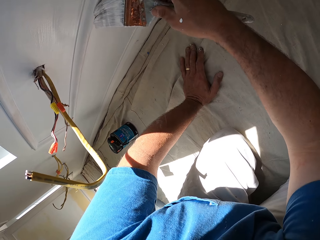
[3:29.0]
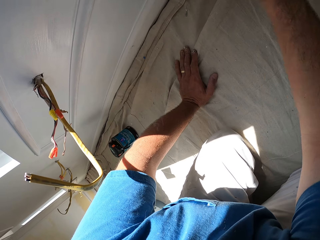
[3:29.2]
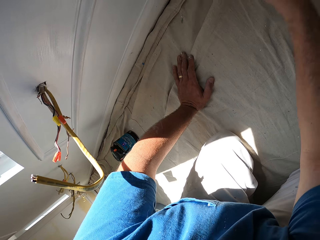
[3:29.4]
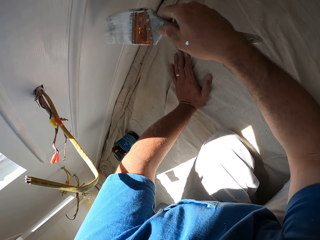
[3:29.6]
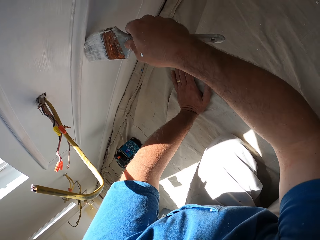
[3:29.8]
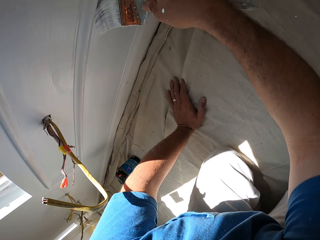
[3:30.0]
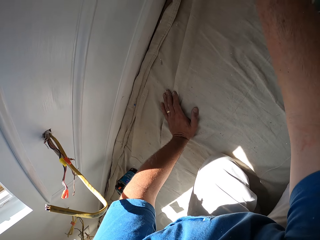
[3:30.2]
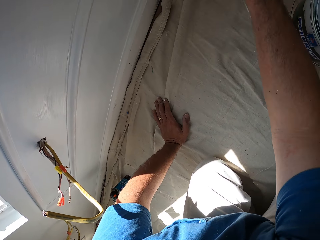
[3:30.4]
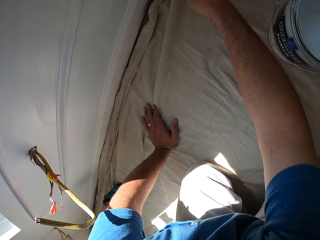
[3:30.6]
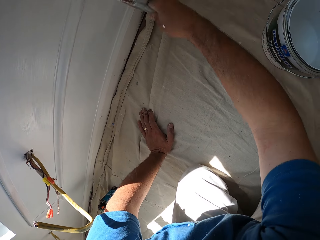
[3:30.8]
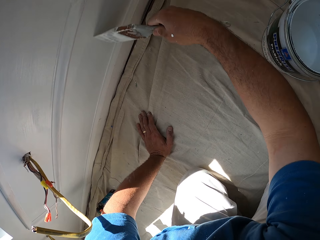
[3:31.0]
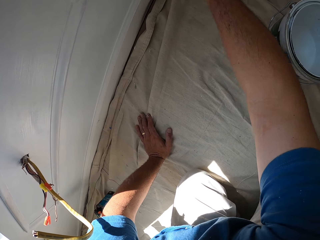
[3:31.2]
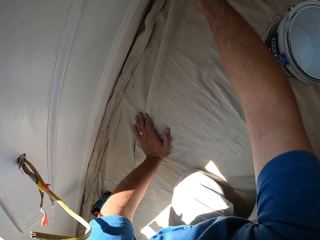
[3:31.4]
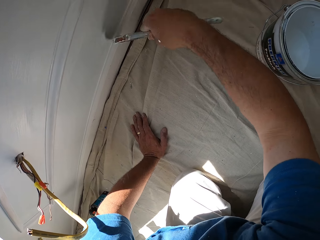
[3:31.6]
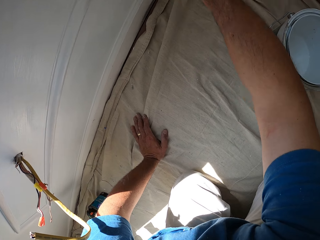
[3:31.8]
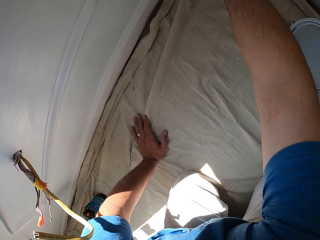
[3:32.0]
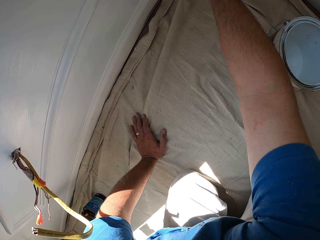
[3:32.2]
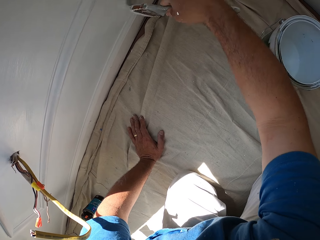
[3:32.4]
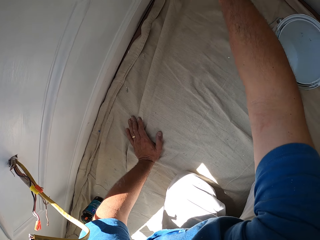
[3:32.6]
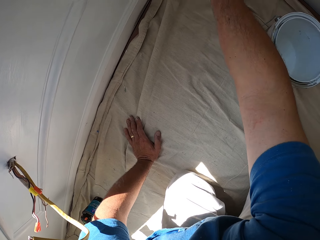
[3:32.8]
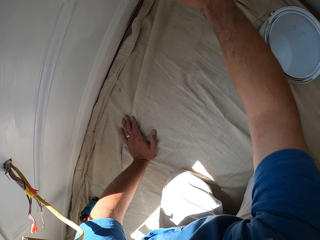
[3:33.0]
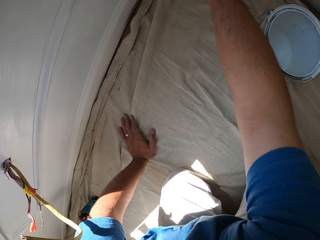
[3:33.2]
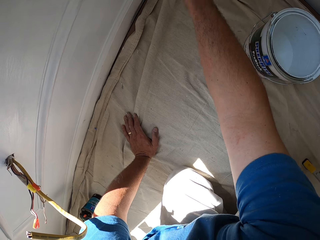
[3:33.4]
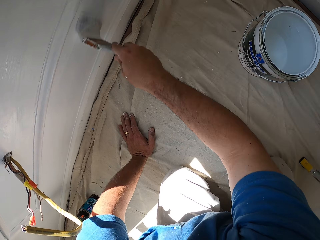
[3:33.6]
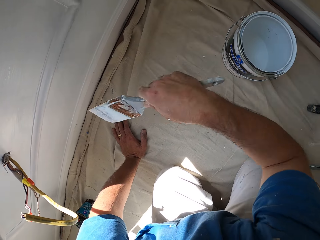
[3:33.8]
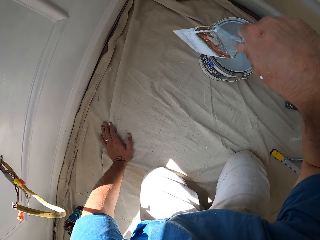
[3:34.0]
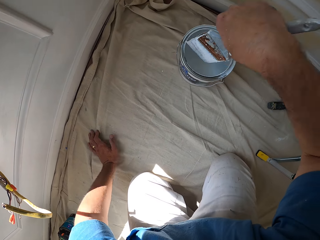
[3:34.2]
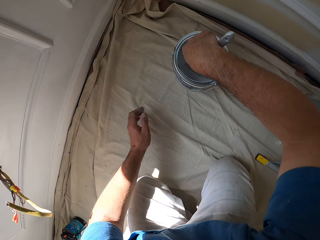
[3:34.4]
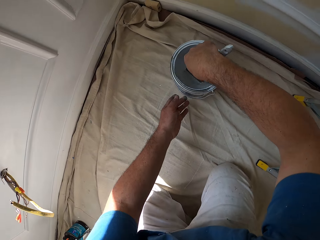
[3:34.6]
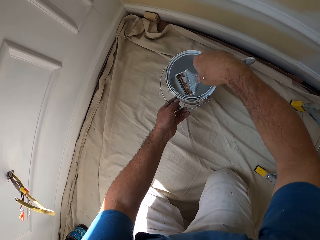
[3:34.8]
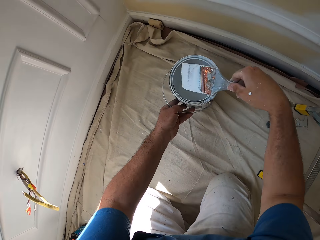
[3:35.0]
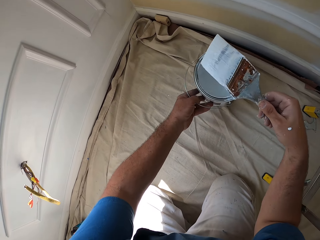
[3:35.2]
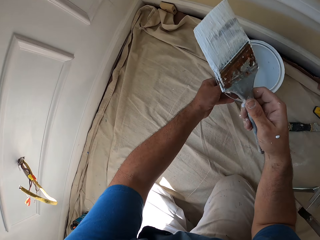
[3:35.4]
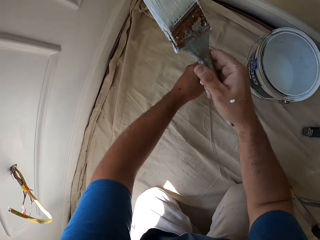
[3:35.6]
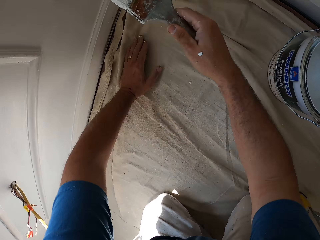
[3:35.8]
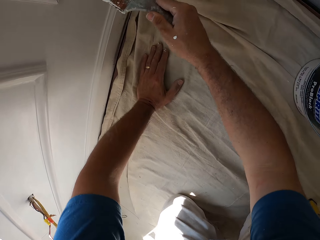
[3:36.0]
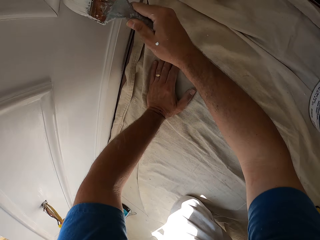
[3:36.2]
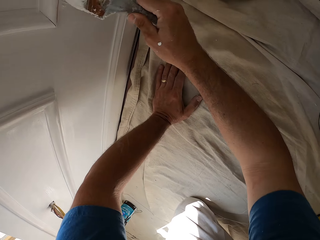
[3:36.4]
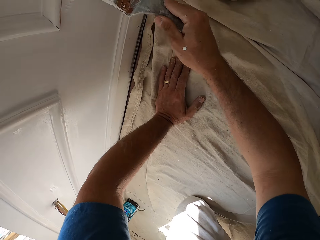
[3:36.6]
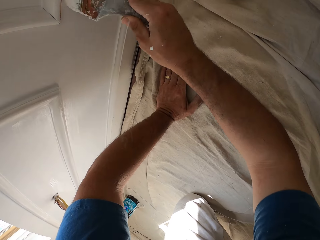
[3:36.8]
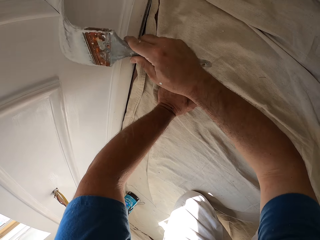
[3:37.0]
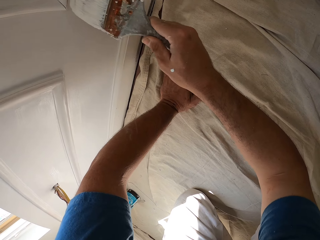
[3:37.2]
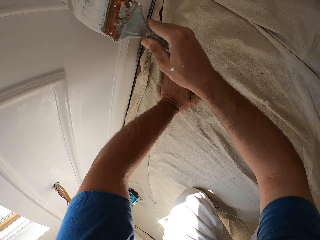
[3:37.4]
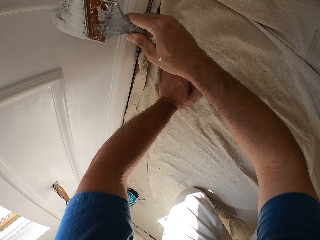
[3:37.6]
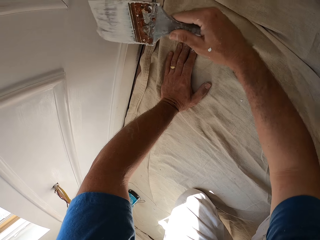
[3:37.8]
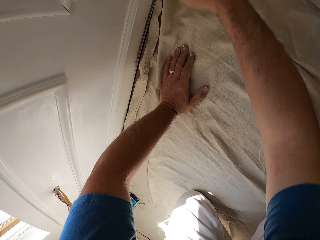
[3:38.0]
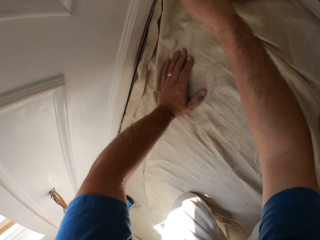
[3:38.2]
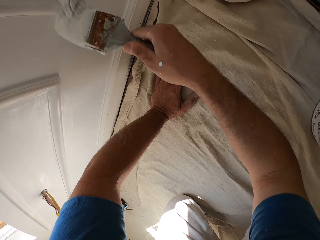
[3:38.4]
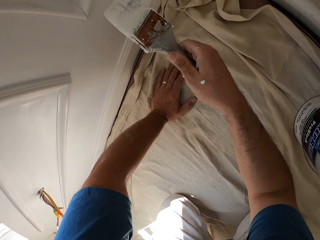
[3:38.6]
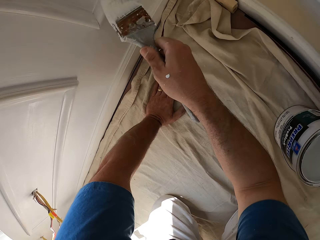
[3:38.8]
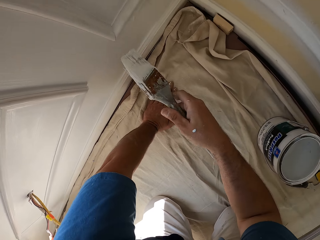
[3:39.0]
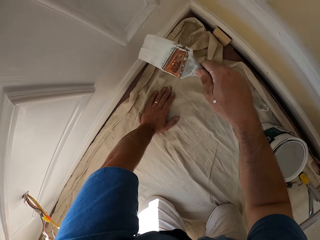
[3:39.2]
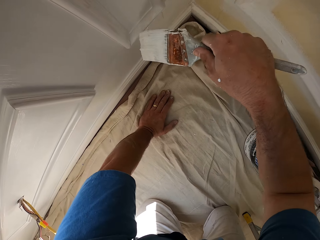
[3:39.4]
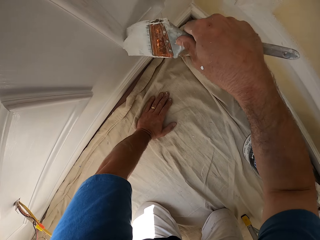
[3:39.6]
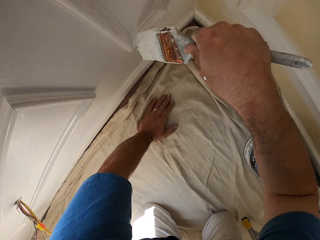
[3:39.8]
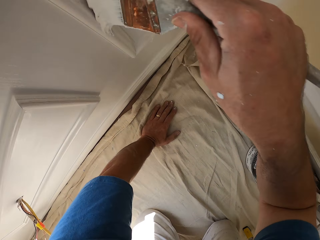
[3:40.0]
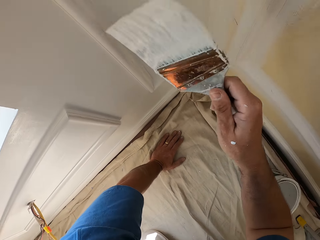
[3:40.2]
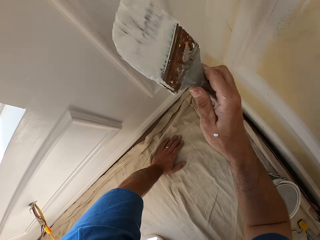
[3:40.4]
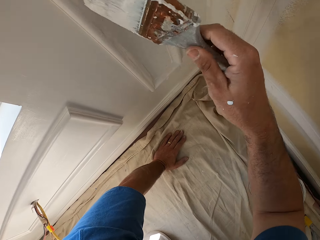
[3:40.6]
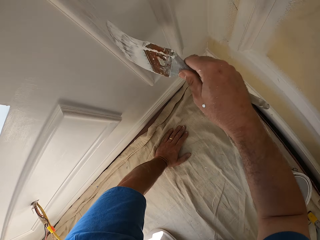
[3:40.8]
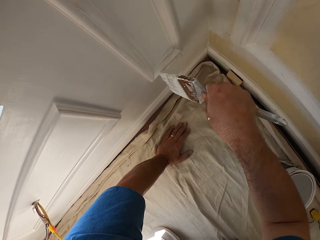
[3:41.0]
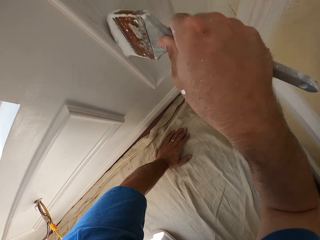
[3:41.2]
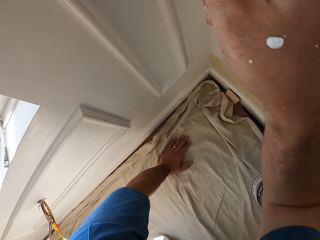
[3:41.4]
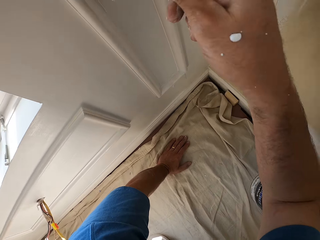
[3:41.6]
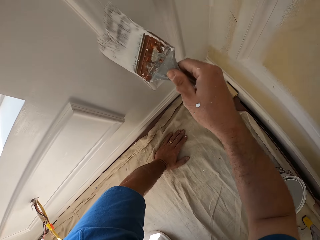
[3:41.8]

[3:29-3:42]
The camera wearer paints the wall with the paint brush. He scoops up paint with the paint brush from the paint can. He moves the paint can with his hand. He paints a part of the wall with the paint brush.

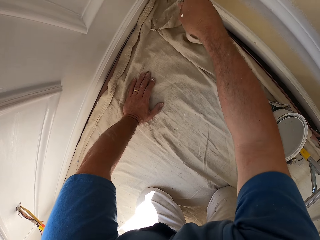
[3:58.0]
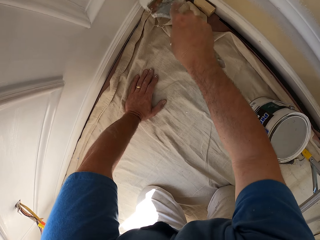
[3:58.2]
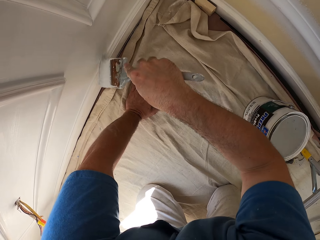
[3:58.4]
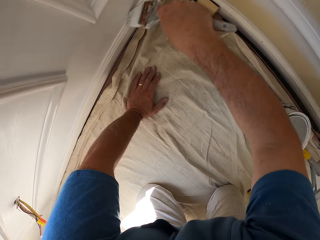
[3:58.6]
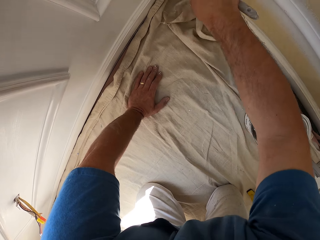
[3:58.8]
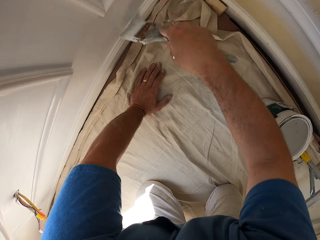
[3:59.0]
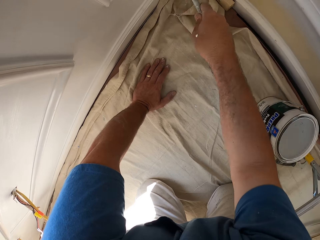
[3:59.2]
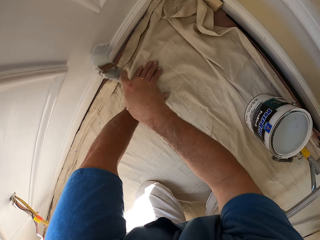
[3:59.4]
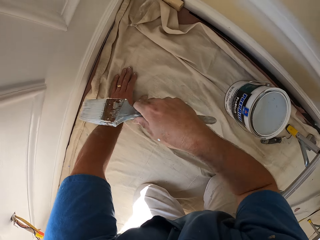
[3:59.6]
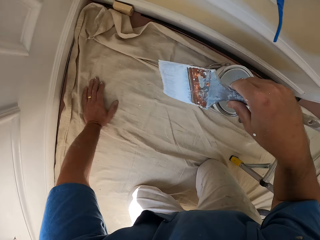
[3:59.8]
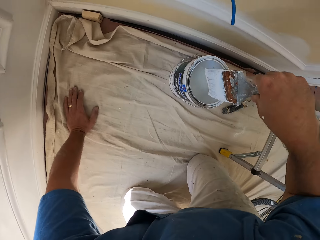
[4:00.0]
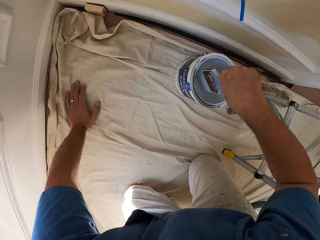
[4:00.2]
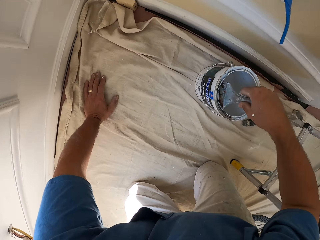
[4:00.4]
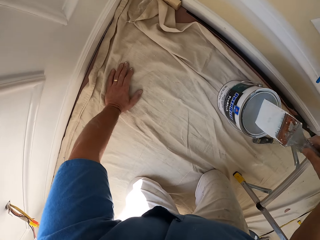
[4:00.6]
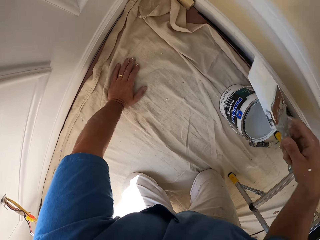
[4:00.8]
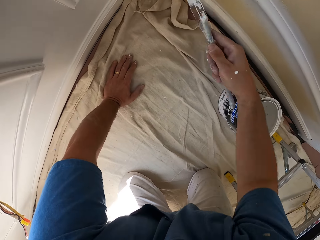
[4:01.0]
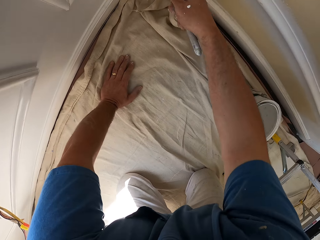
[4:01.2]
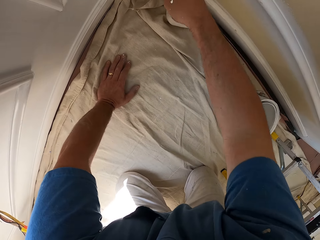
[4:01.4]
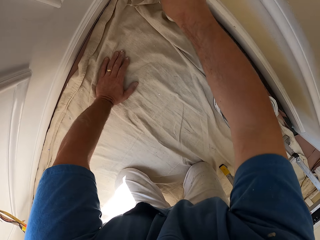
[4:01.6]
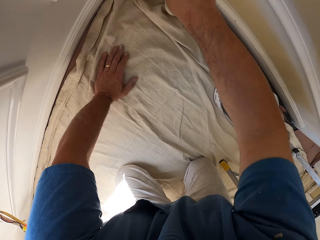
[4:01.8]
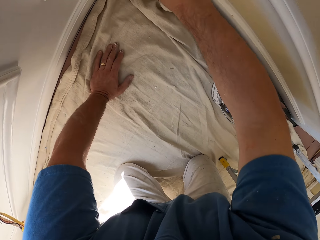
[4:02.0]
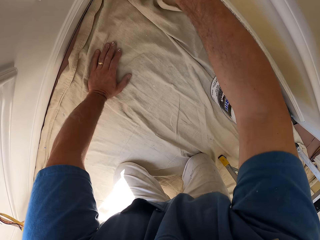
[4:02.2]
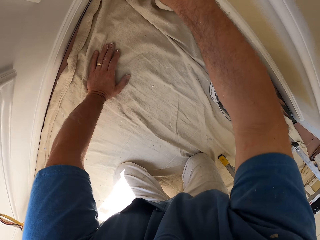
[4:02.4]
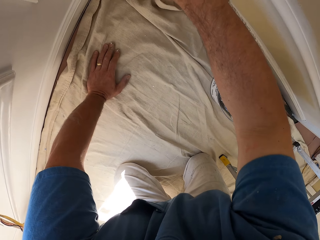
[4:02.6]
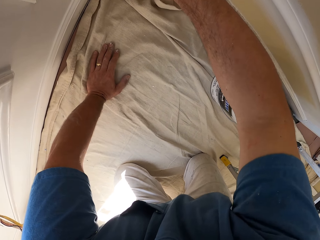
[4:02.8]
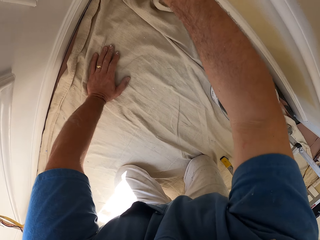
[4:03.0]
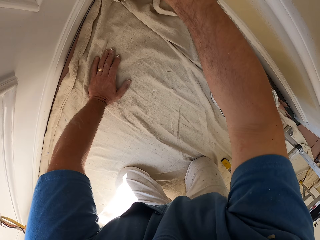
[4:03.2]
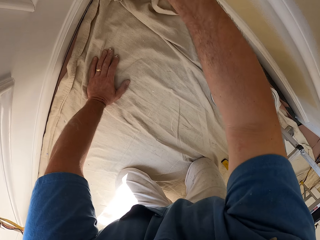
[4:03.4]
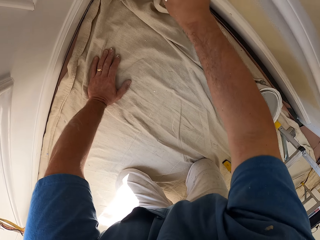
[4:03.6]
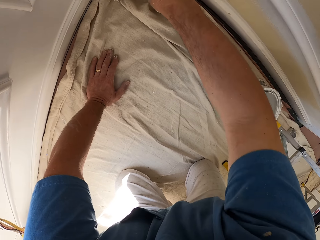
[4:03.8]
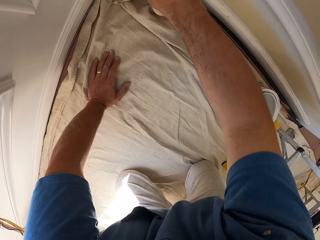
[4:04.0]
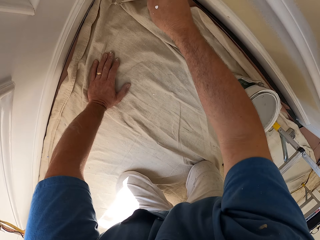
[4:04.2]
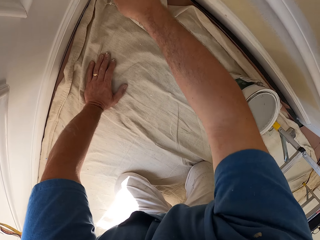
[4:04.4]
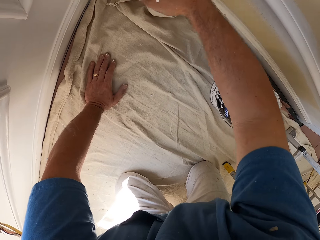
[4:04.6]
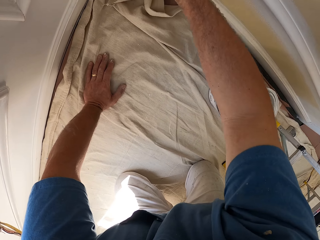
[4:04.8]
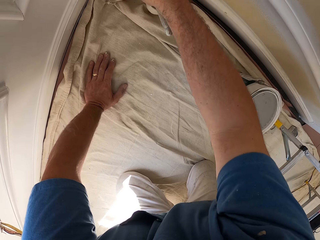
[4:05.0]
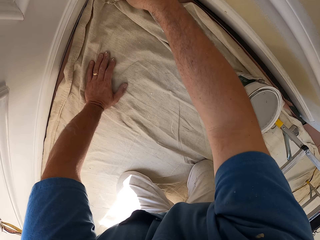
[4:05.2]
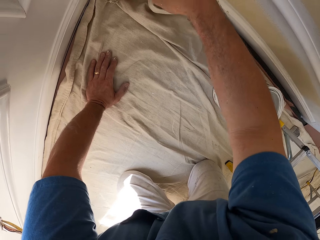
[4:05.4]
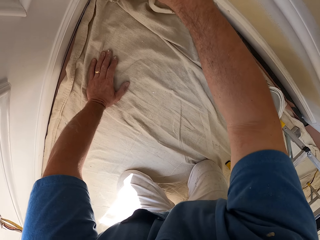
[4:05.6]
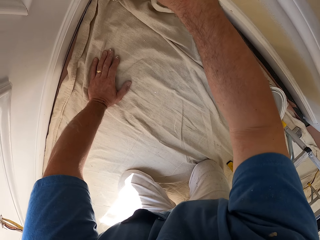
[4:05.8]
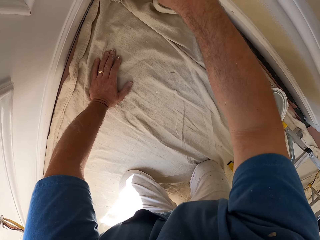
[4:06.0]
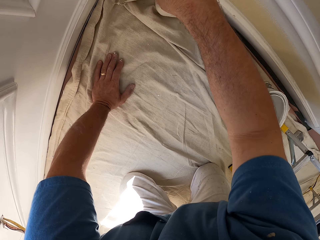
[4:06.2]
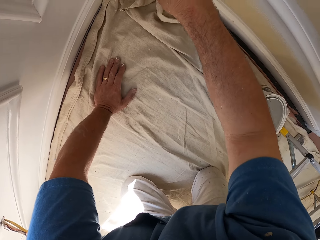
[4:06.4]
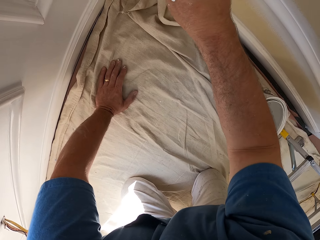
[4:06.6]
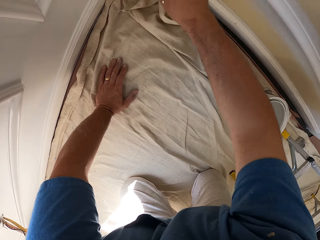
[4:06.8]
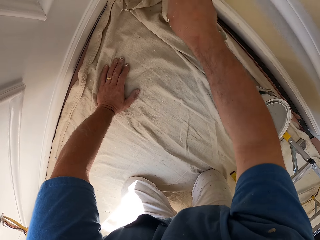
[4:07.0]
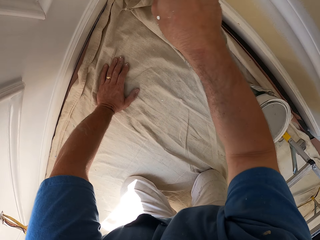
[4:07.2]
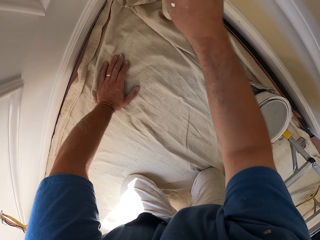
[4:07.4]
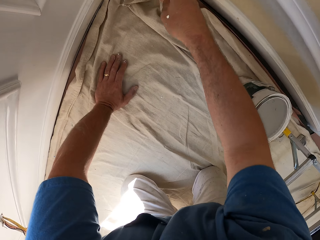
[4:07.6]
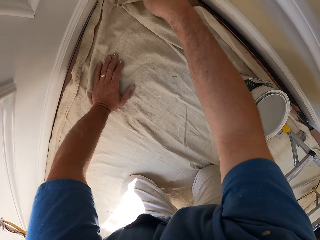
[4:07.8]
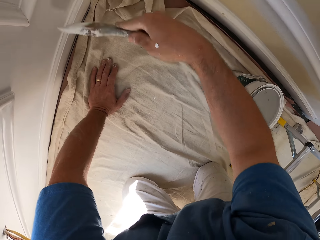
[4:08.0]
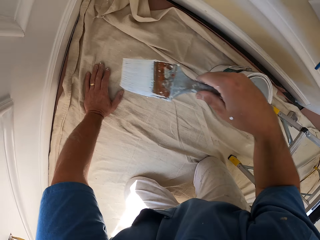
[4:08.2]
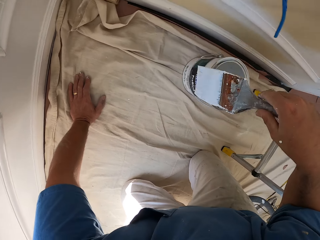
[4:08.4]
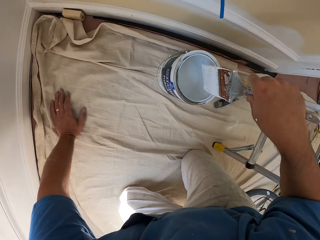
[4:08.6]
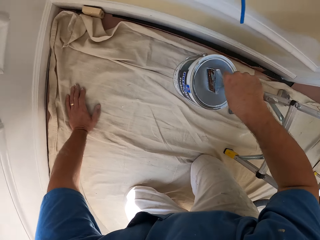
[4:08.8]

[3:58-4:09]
The camera wearer scoops up paint with the paint brush from the paint can. They paint a part of the wall with the paint brush.
